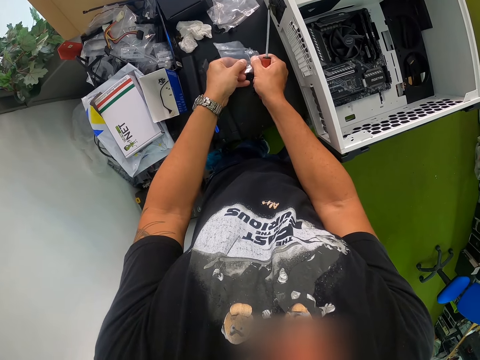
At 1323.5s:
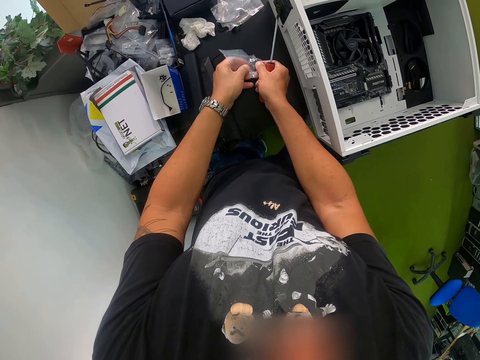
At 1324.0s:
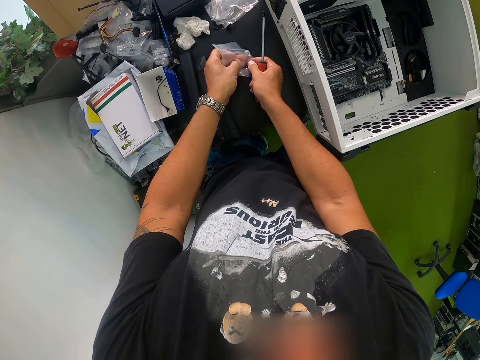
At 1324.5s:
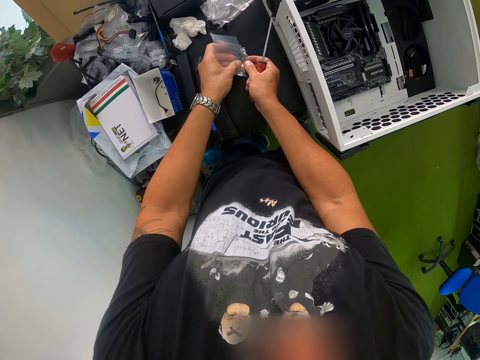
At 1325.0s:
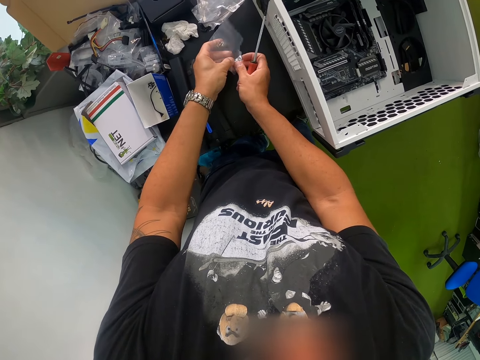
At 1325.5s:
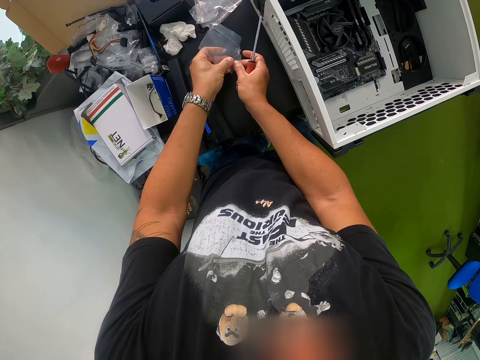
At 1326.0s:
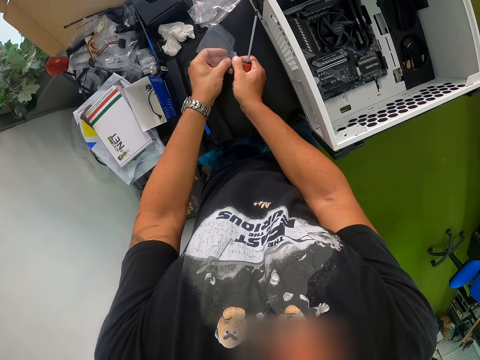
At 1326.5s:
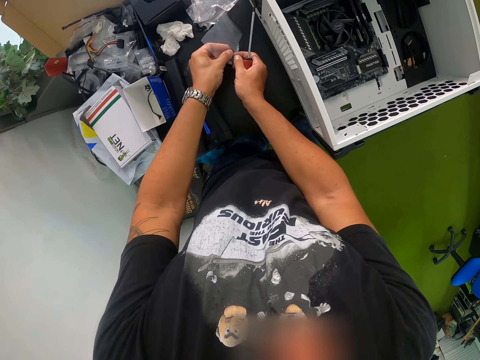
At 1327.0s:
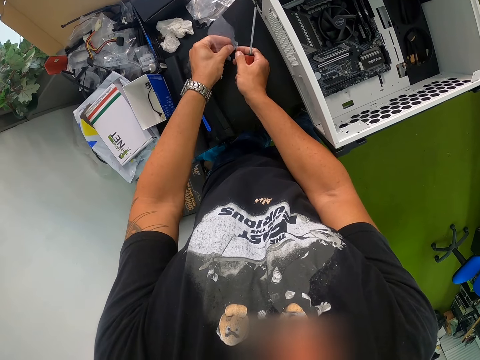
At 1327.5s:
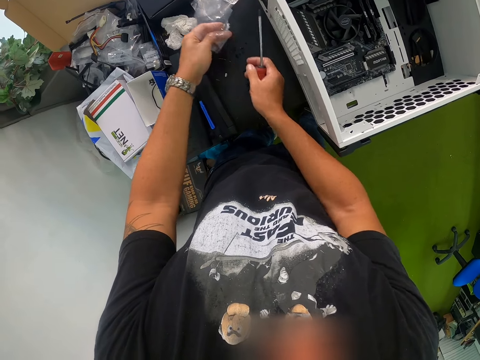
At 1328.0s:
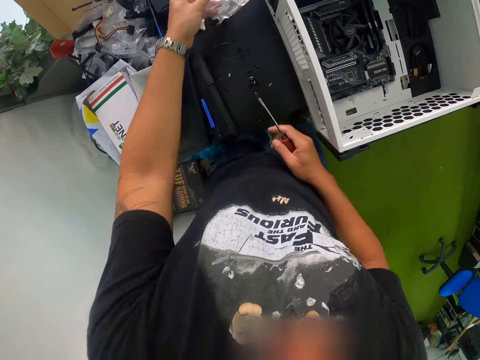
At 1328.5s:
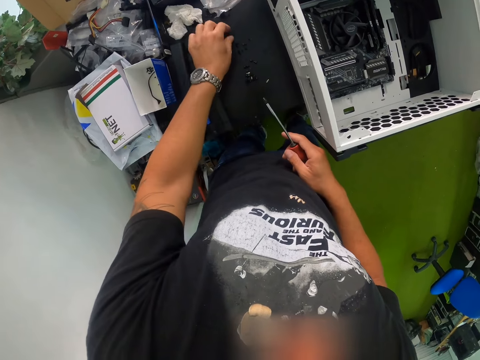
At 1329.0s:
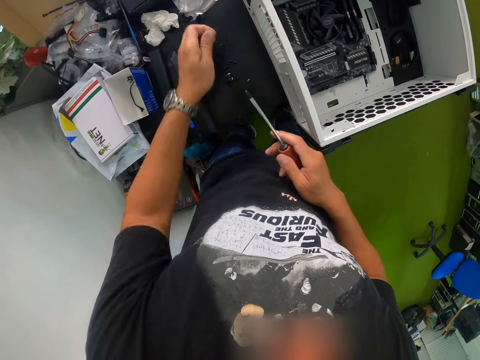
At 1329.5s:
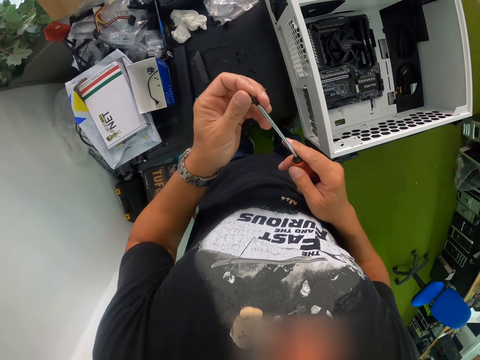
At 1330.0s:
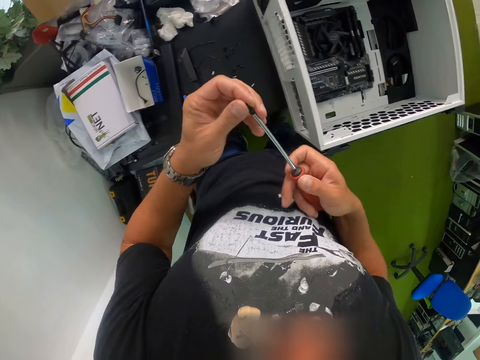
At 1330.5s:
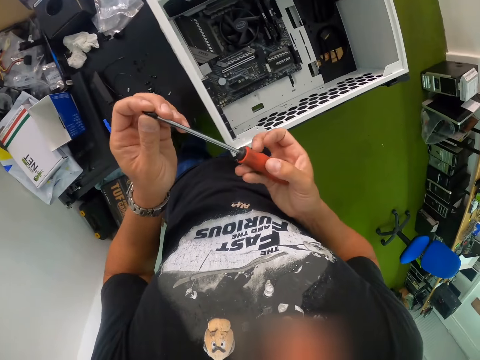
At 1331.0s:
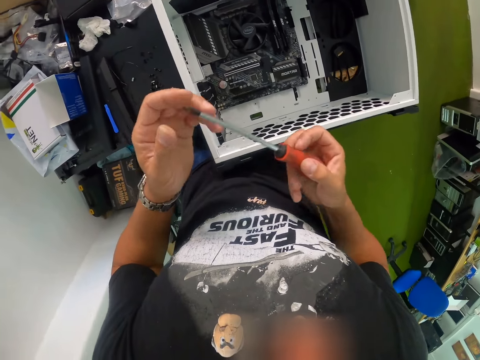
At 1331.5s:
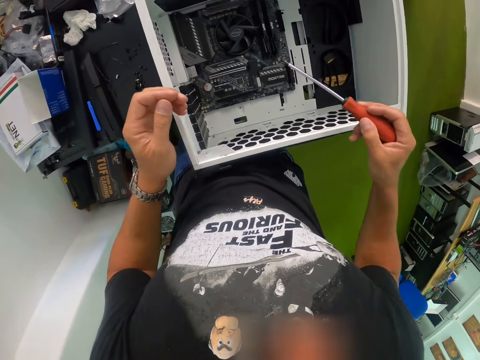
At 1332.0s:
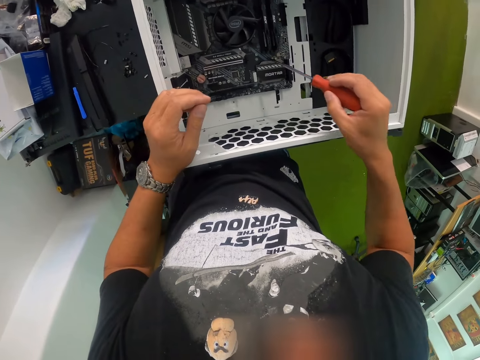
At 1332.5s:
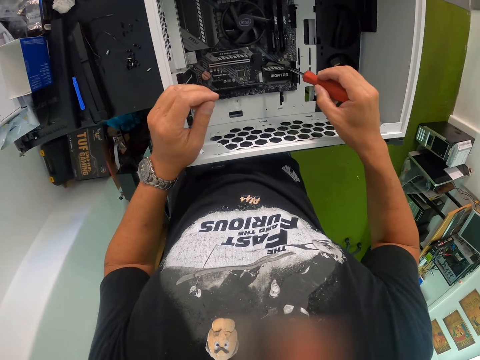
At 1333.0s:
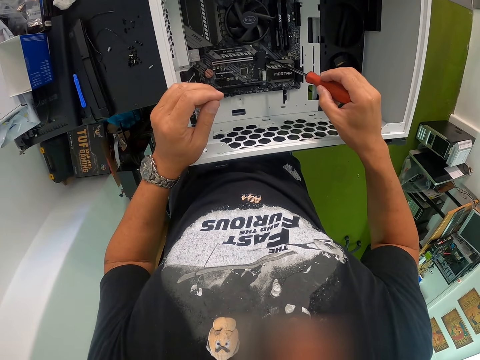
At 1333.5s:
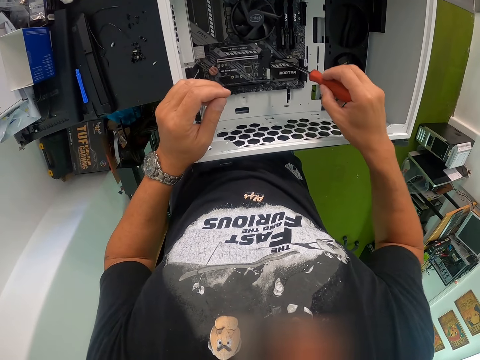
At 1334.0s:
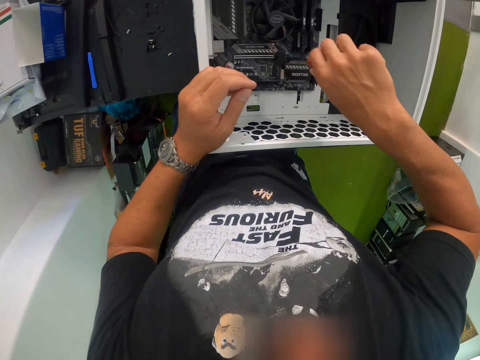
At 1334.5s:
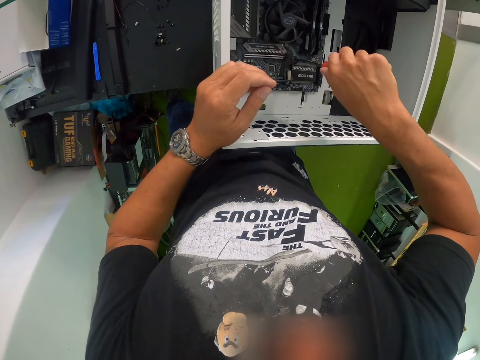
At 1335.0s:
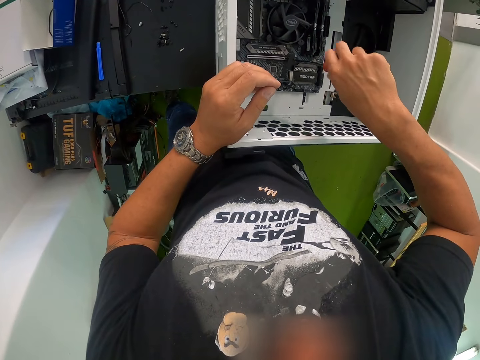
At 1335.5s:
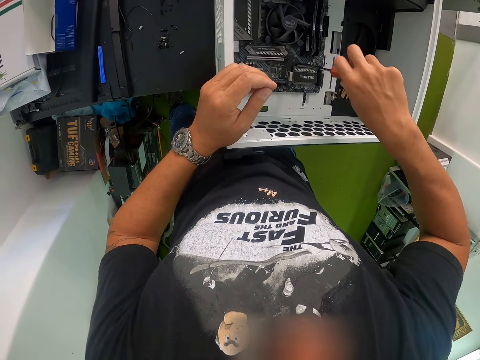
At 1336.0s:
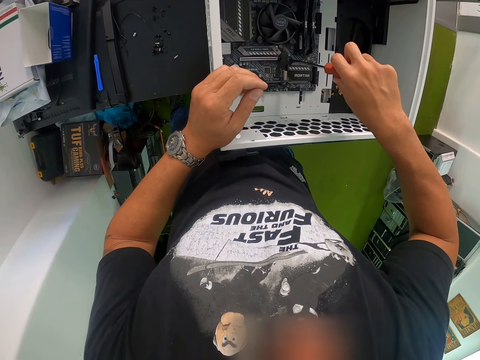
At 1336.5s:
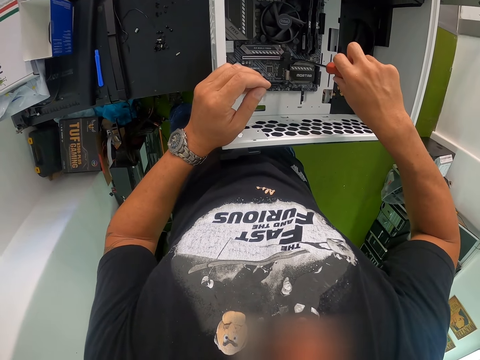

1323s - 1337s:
The camera wearer drops the empty pack on the table with his left hand. He picks up a screw from the table with his left hand. He fixes the screw on the screwdriver with his left hand. He screws the screw into the motherboard with the screwdriver.

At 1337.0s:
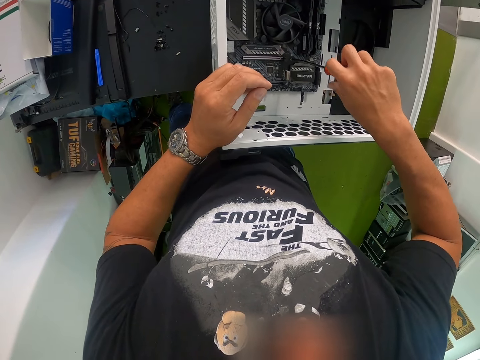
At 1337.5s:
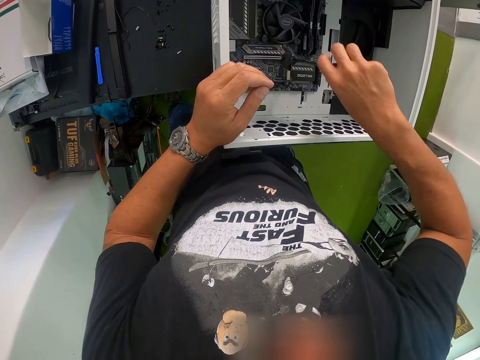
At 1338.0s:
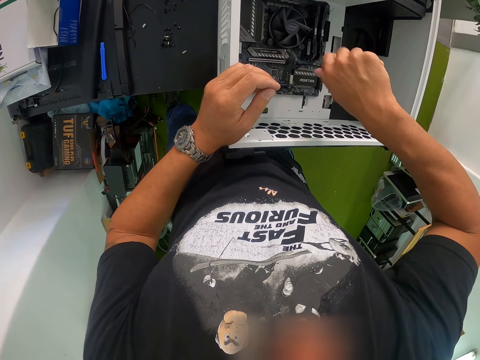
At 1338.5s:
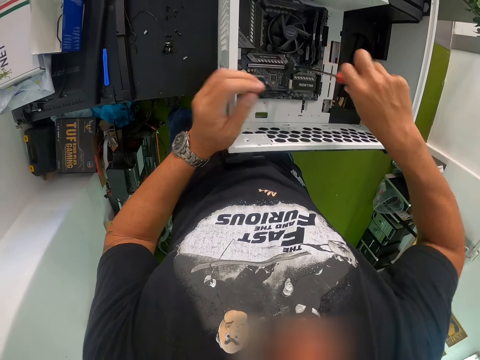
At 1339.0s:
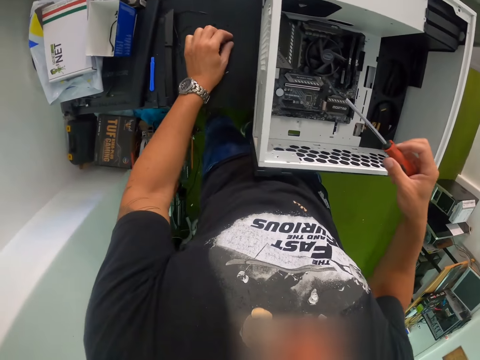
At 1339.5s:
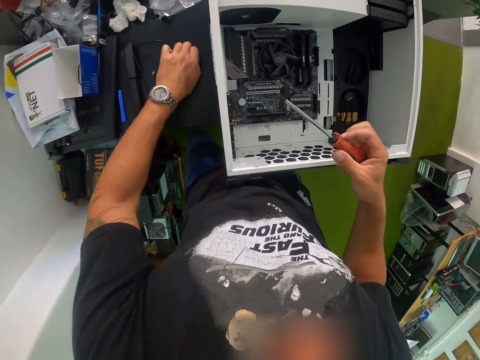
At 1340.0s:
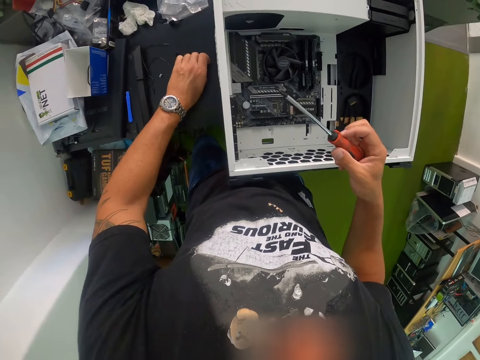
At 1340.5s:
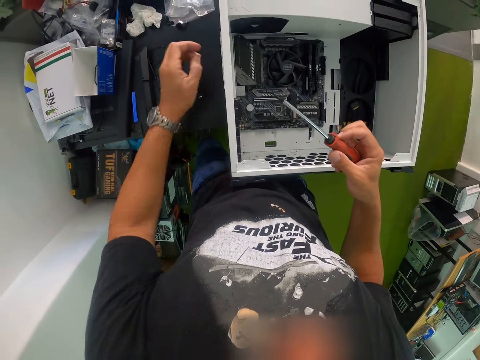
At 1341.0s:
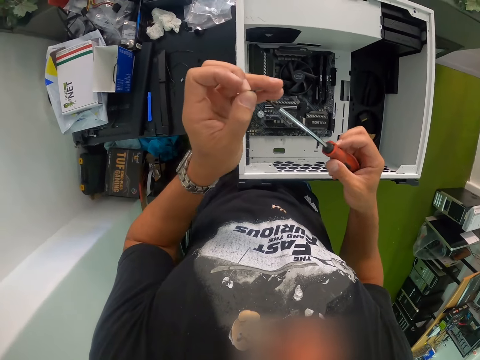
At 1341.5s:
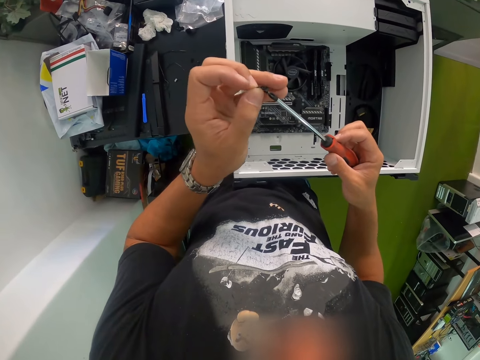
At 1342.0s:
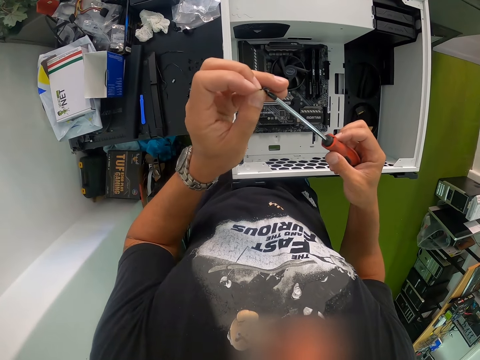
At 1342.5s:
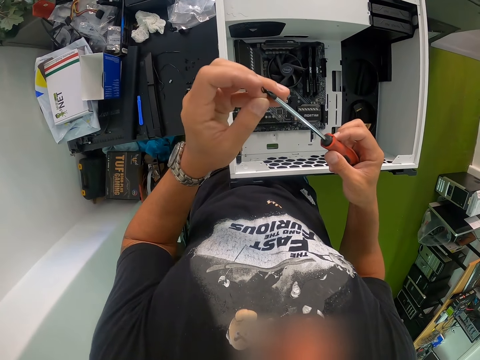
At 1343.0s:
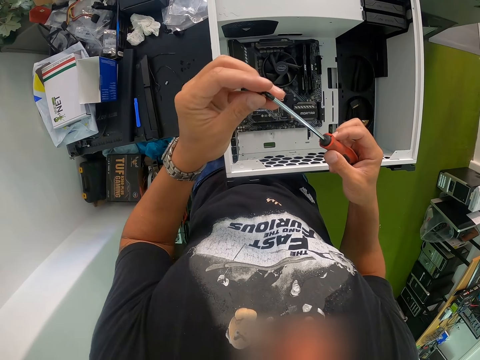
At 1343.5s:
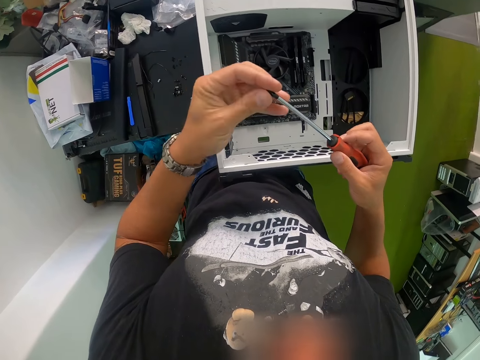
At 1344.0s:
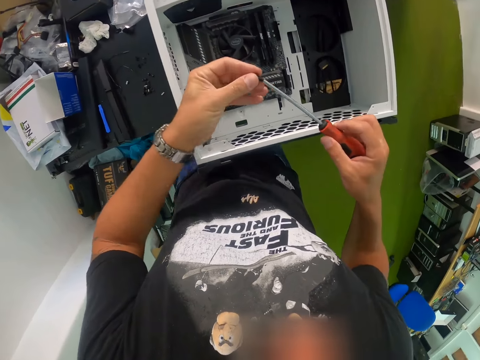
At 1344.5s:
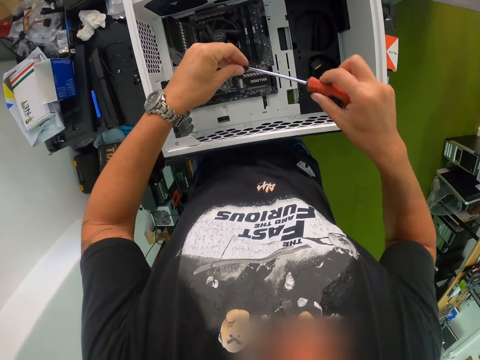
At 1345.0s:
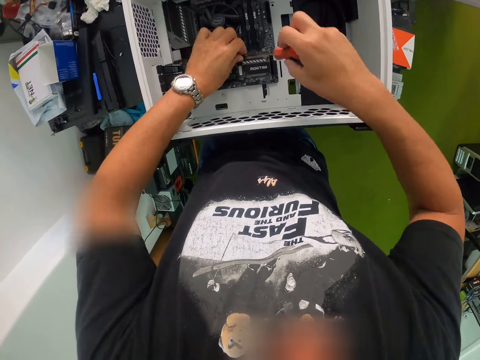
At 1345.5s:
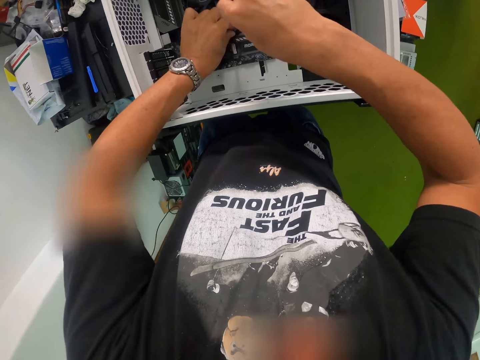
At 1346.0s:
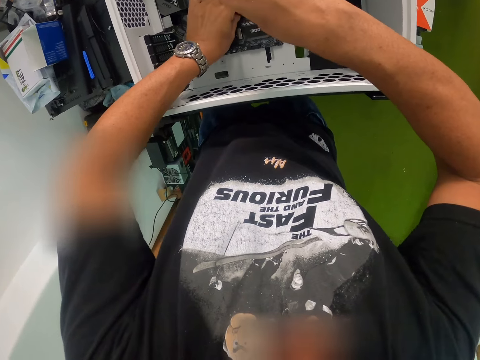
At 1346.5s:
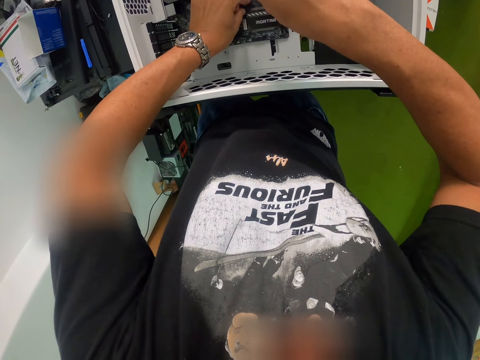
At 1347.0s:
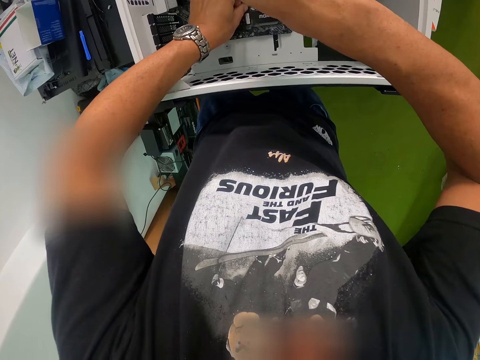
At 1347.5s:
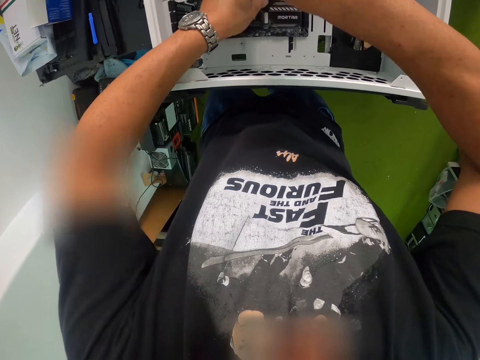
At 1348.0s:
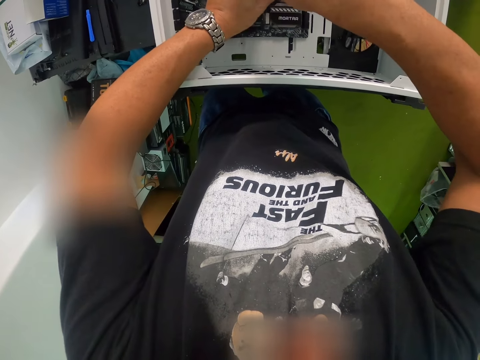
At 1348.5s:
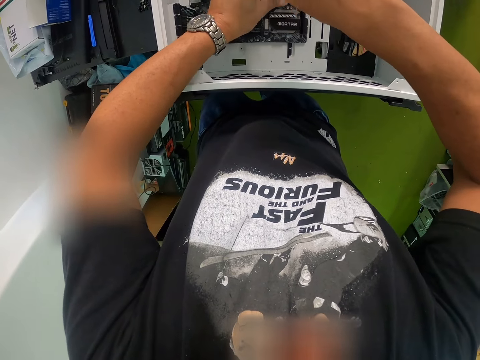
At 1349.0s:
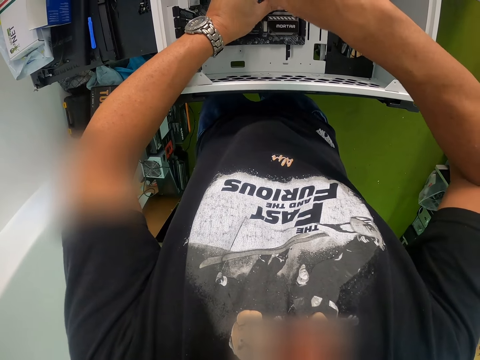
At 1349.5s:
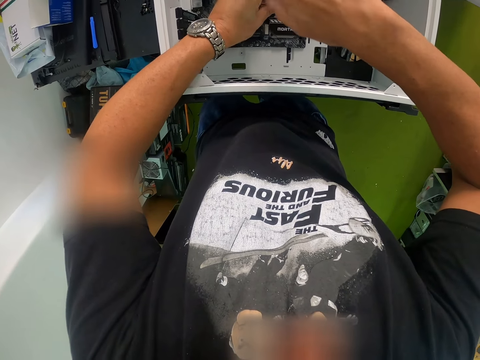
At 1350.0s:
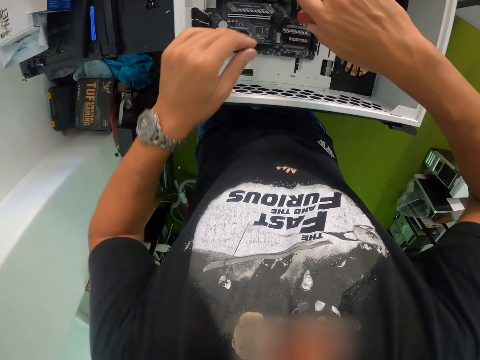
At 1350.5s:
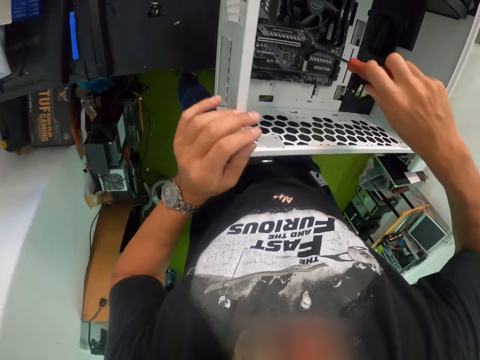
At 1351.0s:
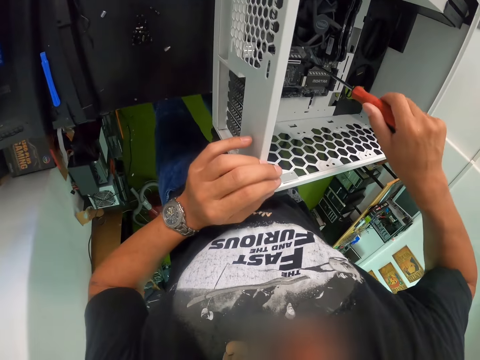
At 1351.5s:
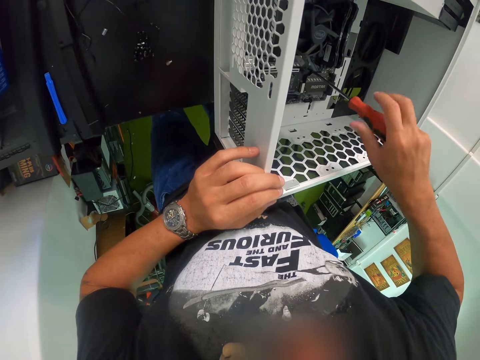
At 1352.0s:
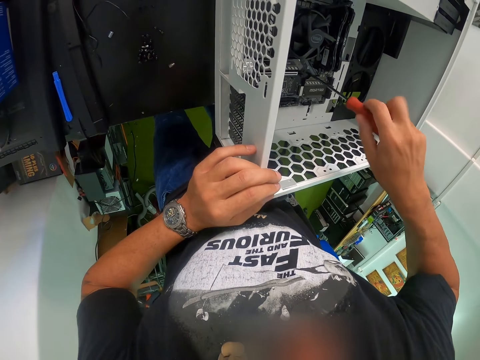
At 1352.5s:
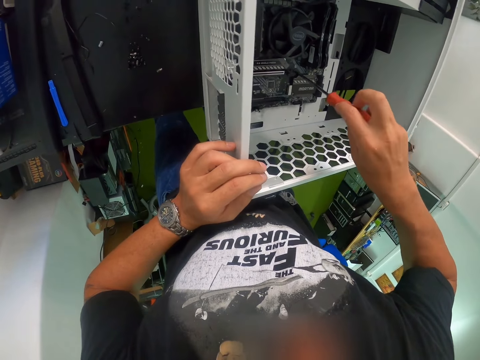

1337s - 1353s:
The camera wearer picks up a screw from the table with his left hand. He fixes the screw on the screwdriver with his left hand. He screws the screw into the motherboard with the screwdriver. He places his left hand on the computer case.
